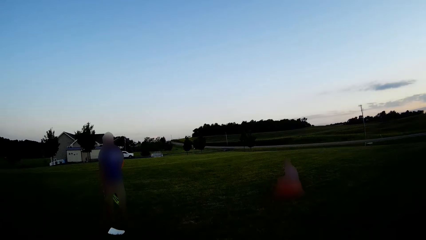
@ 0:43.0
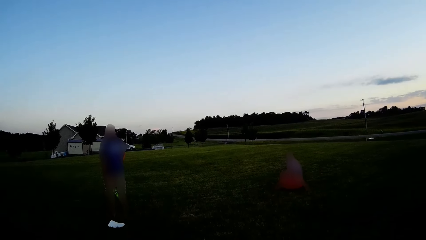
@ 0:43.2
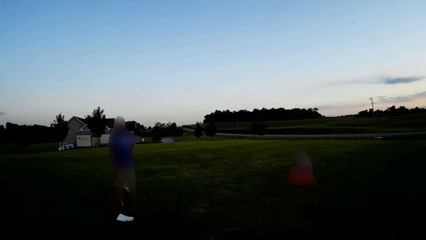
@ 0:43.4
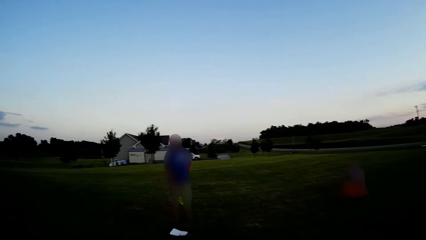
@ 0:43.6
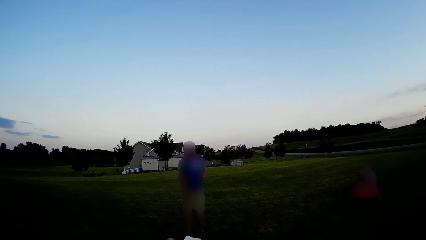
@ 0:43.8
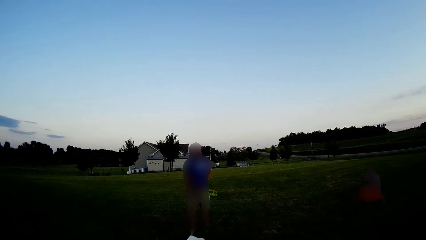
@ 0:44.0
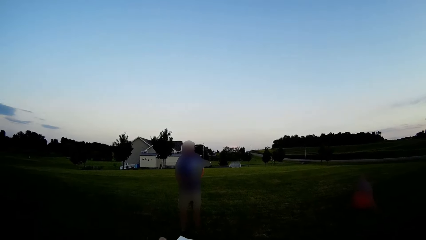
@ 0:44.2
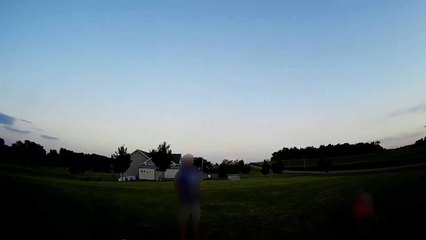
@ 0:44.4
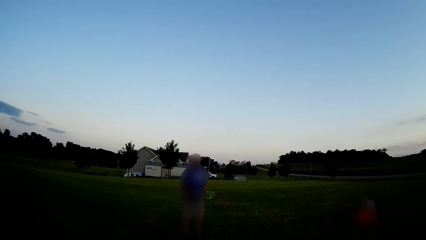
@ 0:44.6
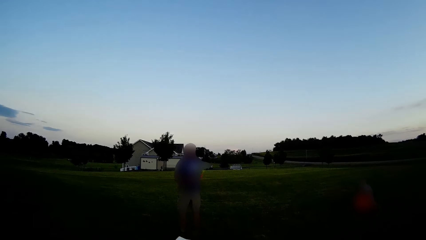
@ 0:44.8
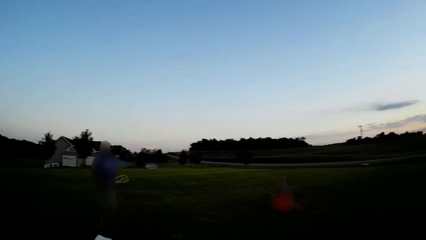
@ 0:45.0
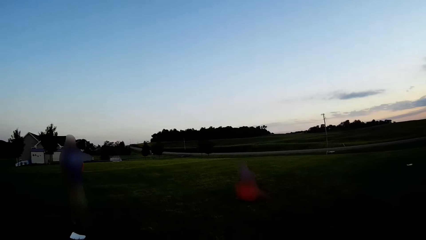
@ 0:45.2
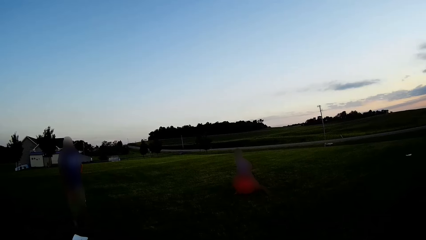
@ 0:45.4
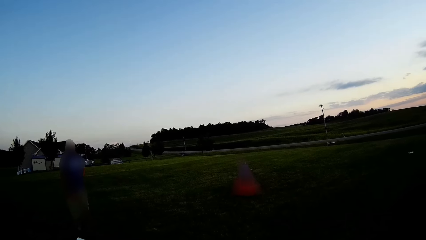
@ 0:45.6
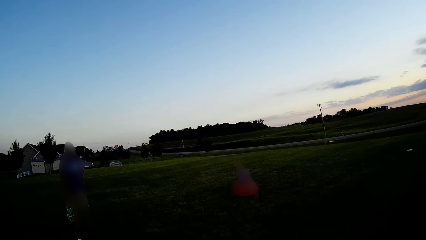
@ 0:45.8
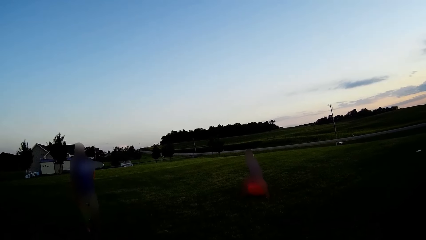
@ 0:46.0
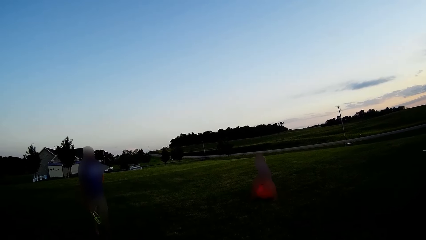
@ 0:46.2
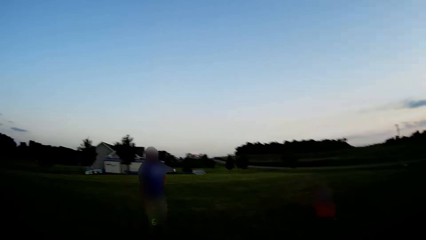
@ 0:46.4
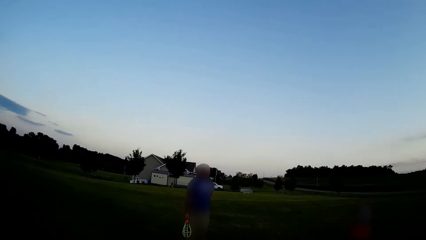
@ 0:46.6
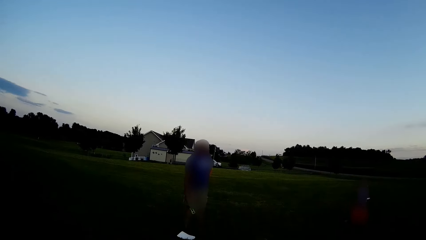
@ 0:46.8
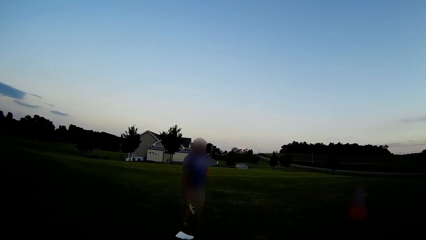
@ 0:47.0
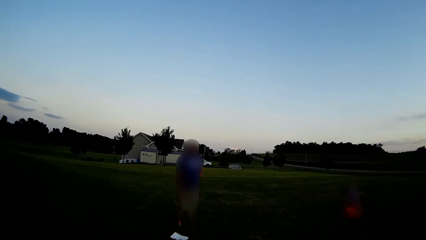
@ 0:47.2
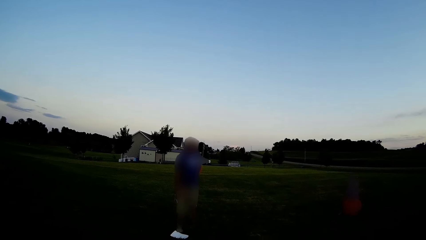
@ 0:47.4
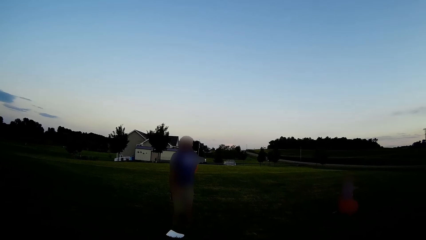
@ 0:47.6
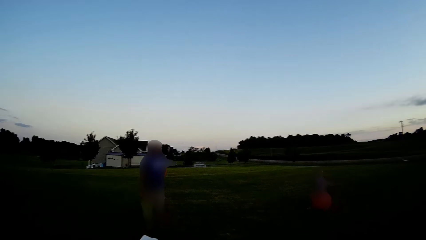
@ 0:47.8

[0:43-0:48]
The camera wearer converses to a man and a woman.

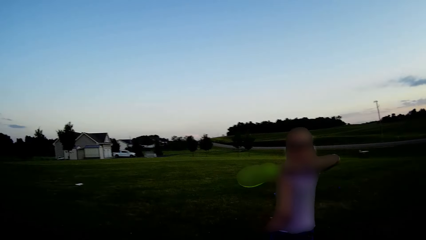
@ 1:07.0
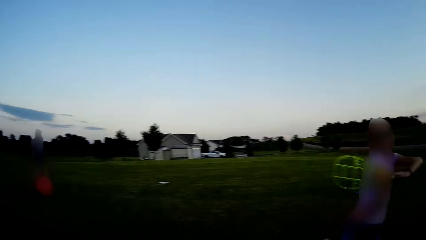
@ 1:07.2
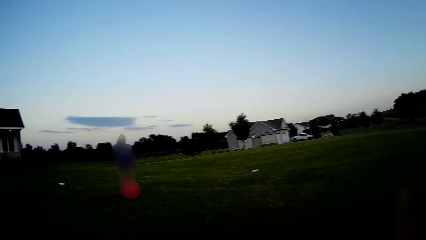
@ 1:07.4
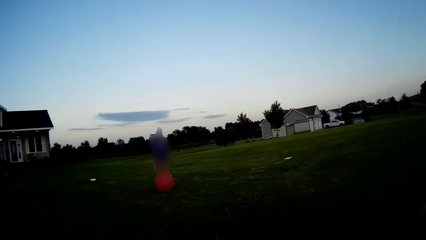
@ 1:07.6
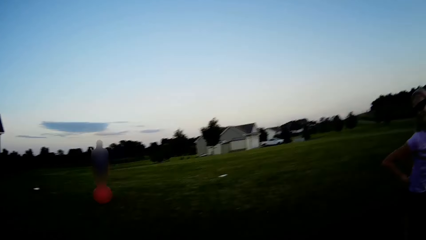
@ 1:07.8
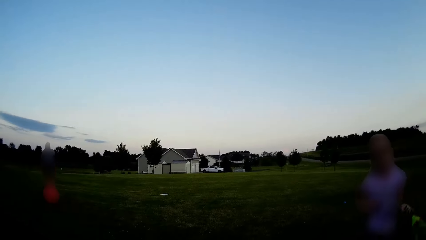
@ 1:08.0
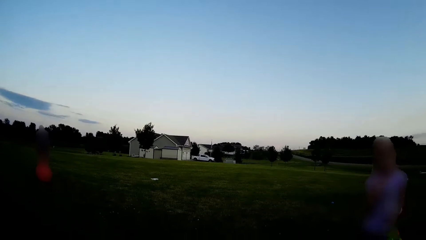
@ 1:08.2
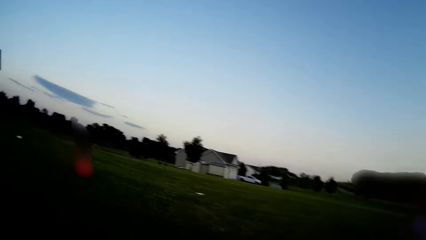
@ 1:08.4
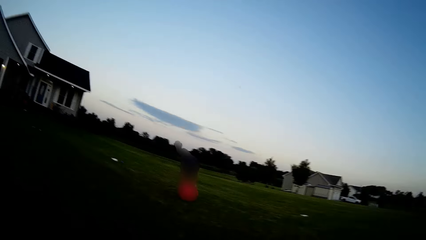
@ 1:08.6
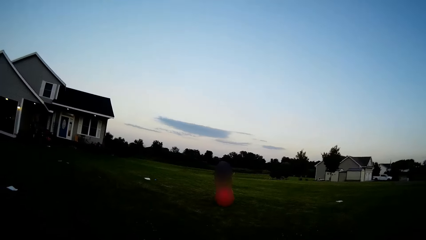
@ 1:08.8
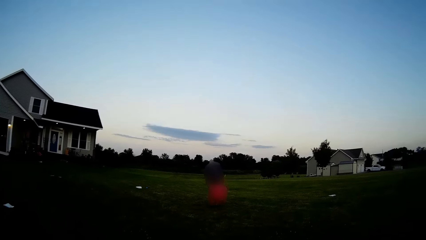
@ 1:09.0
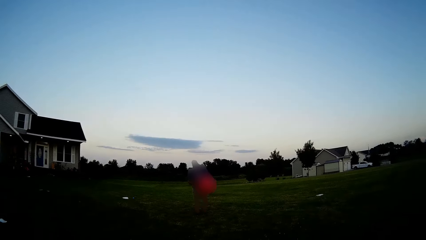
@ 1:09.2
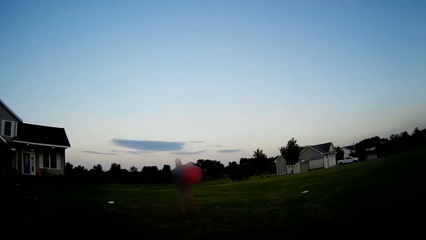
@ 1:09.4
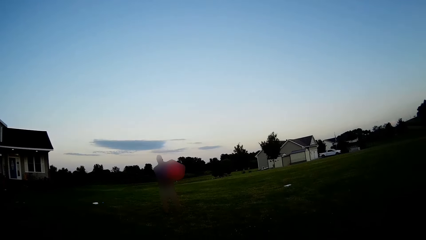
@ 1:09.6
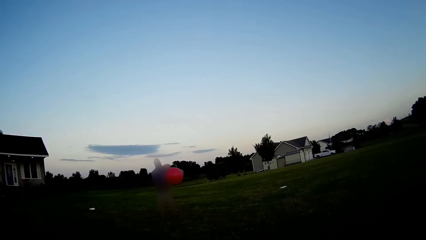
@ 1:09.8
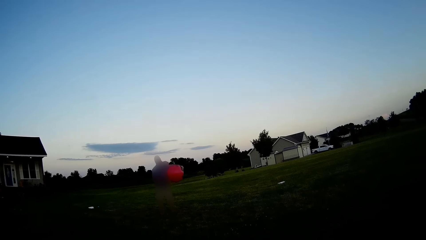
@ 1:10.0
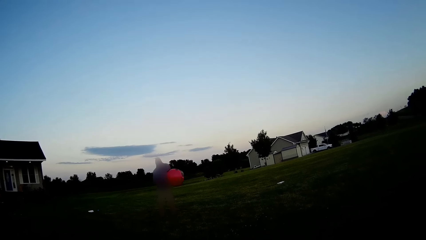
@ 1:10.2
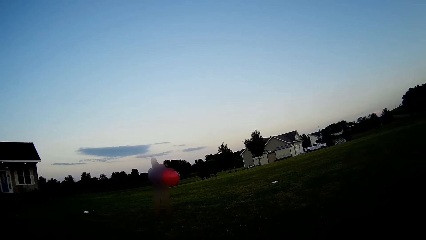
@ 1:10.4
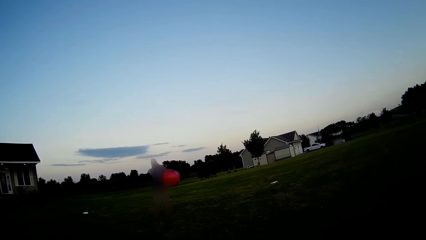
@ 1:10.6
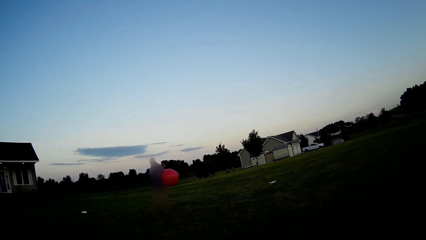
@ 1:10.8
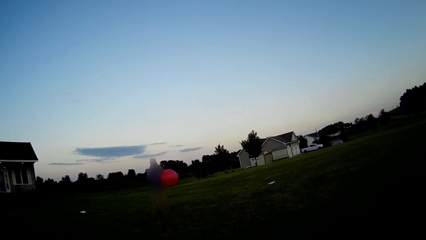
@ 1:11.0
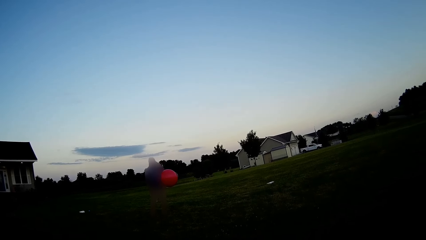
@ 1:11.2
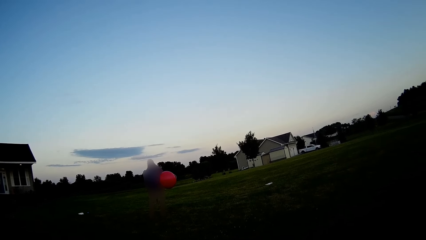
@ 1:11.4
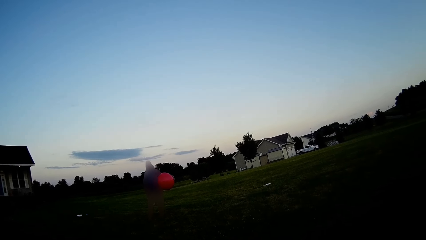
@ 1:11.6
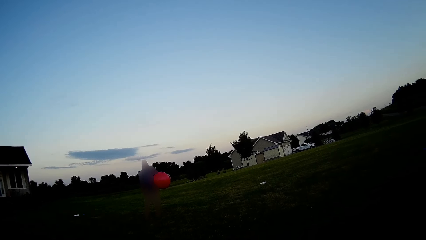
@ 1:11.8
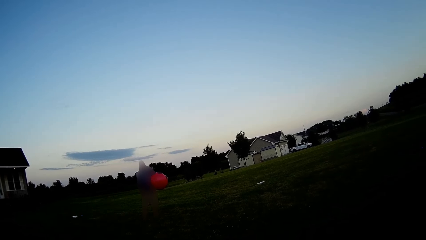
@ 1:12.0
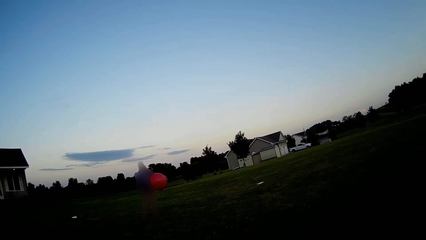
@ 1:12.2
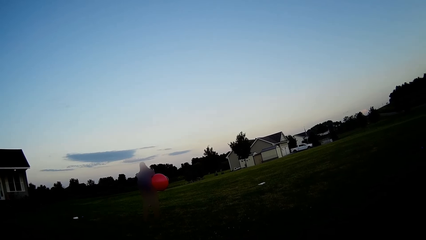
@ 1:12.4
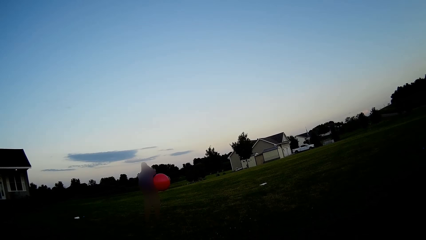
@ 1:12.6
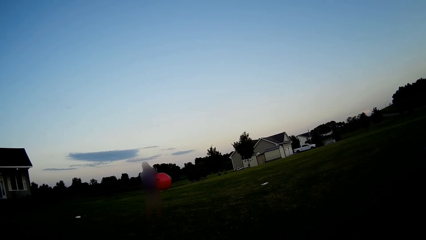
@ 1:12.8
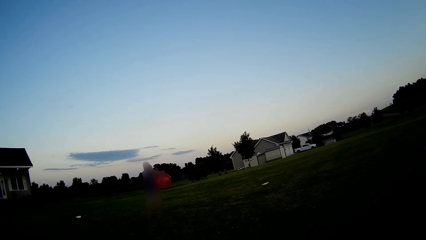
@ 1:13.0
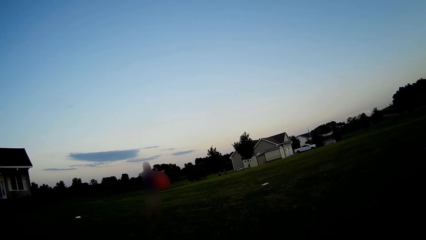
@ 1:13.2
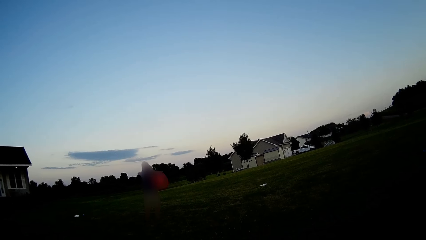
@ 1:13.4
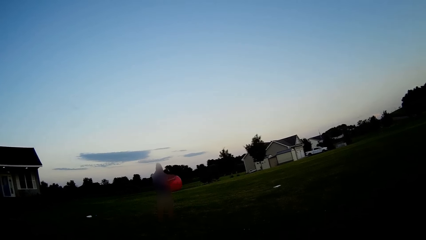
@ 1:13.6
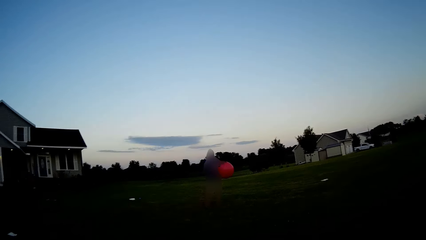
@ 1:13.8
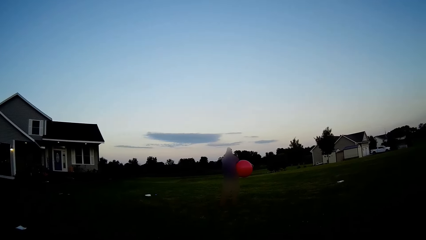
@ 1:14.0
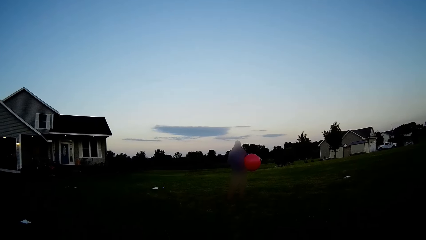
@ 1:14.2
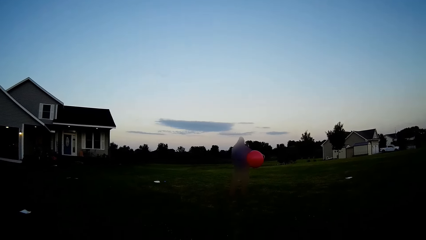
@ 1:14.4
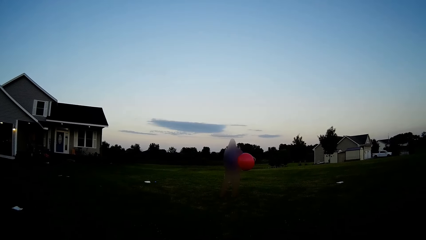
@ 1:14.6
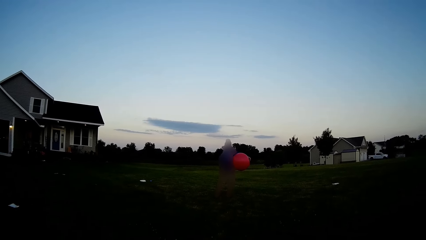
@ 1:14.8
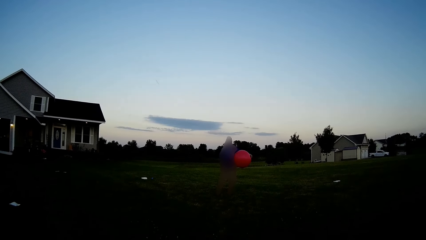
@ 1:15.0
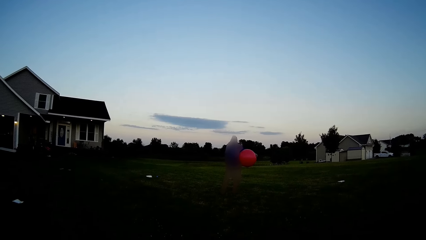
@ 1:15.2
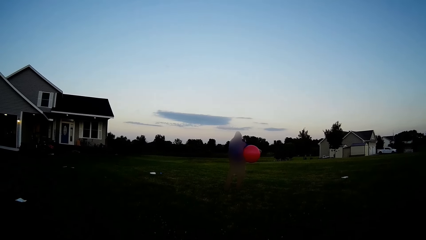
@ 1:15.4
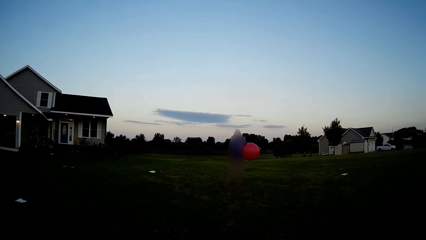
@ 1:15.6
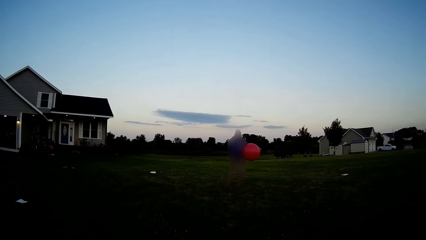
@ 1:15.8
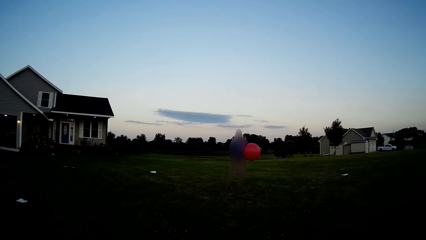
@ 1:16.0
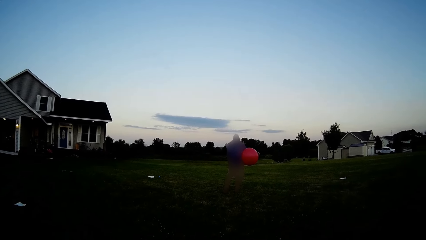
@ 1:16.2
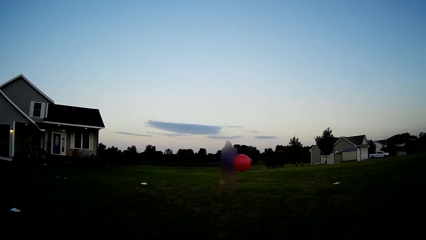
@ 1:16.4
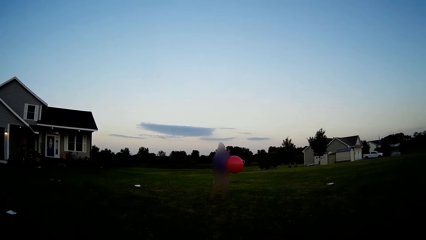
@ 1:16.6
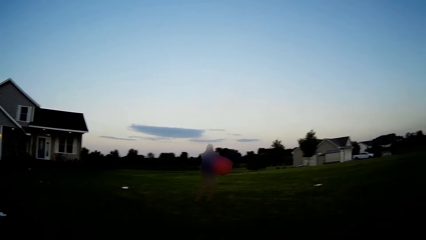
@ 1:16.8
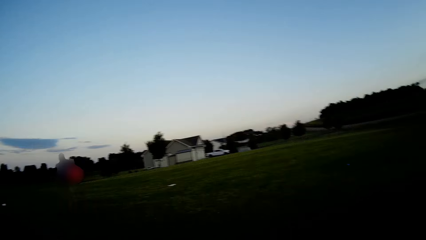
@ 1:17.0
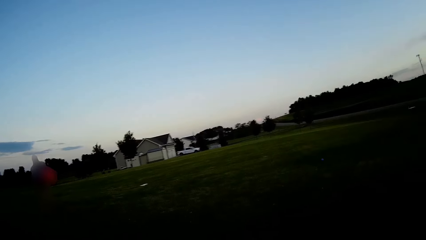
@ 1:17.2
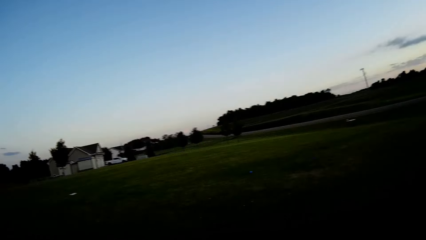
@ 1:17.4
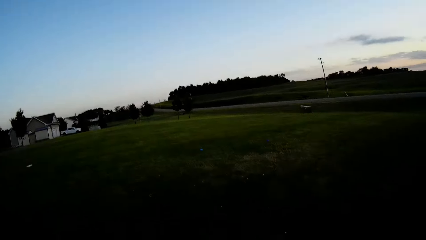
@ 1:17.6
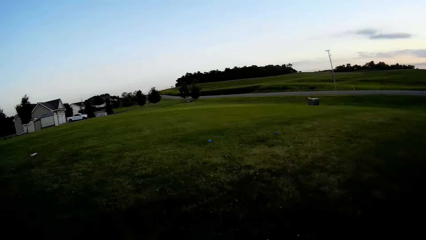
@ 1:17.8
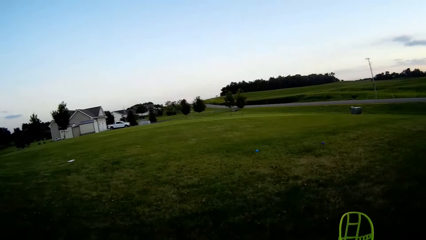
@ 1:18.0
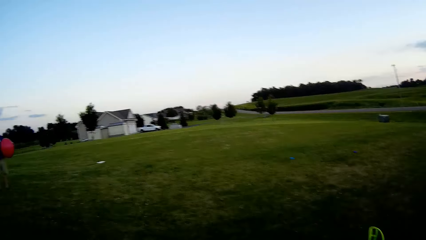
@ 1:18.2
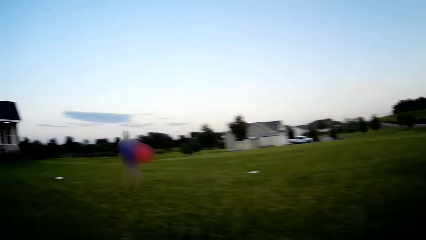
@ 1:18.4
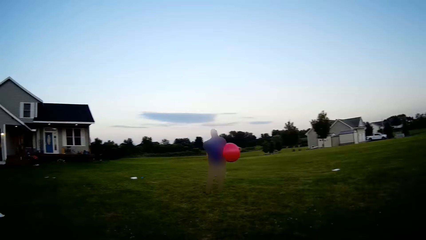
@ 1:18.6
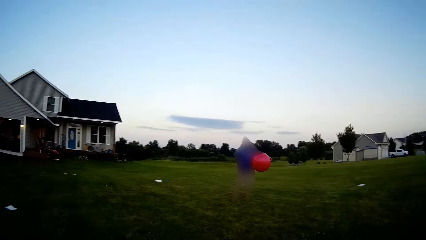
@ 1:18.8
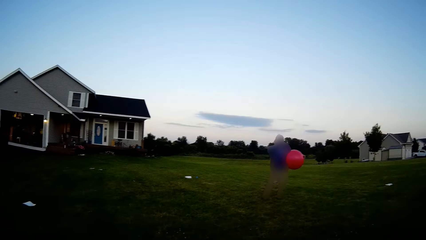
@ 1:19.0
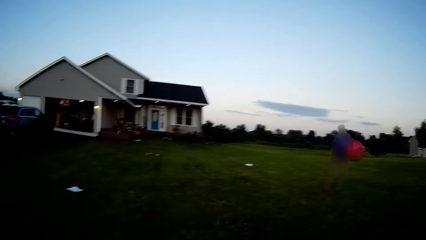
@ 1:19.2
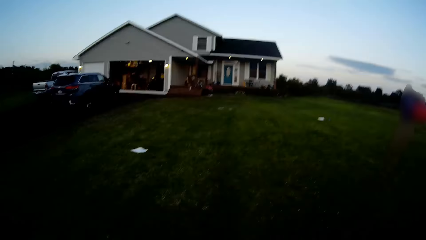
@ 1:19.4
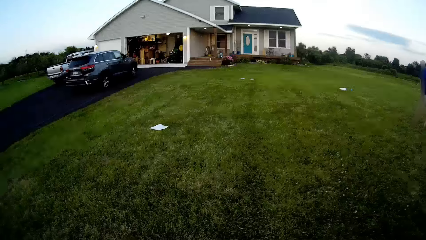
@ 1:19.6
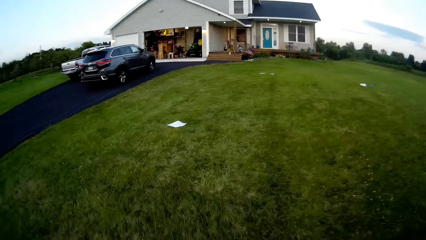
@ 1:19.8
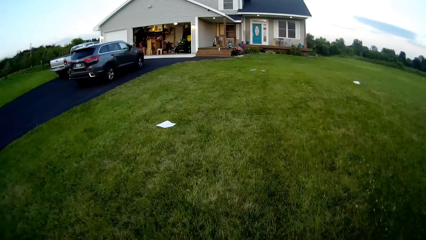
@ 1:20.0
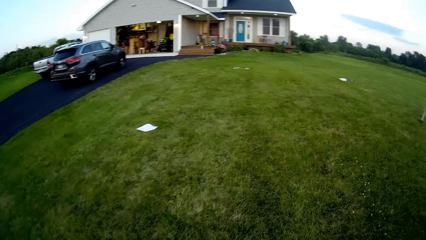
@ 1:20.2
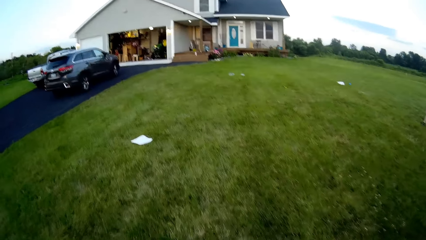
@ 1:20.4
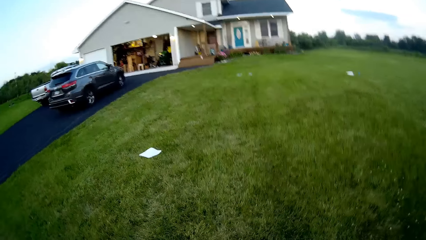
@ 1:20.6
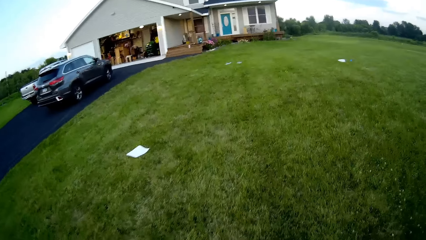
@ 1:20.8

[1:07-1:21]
A person takes a gym ball.
